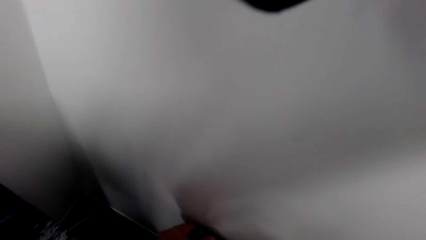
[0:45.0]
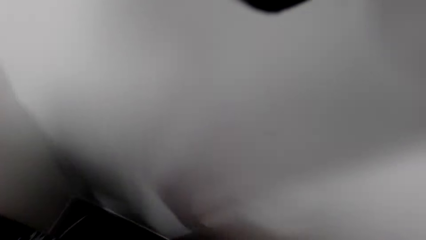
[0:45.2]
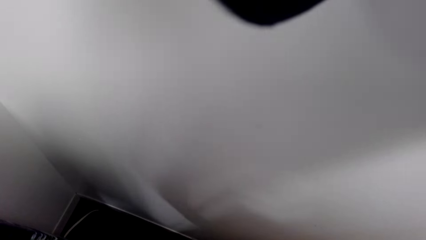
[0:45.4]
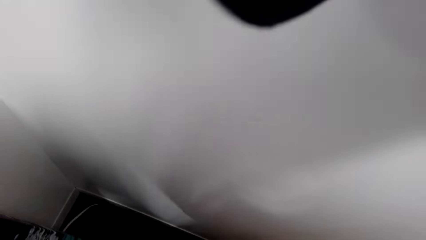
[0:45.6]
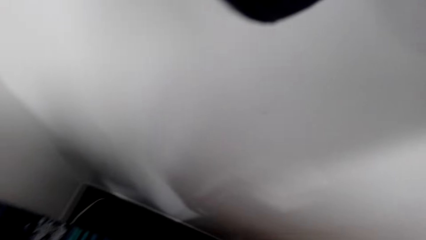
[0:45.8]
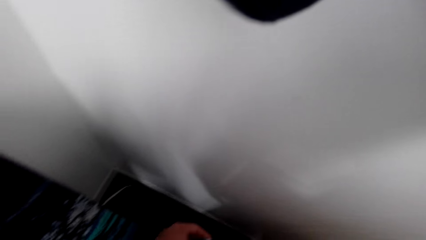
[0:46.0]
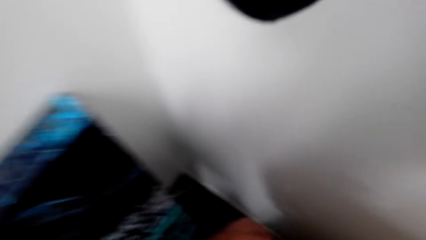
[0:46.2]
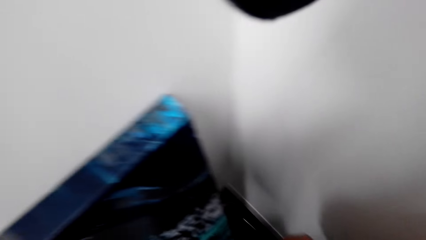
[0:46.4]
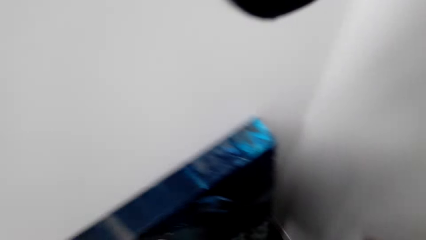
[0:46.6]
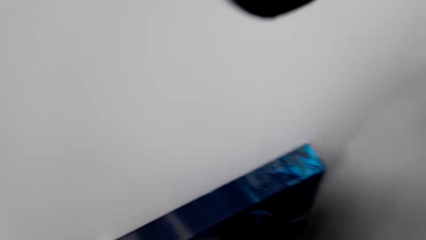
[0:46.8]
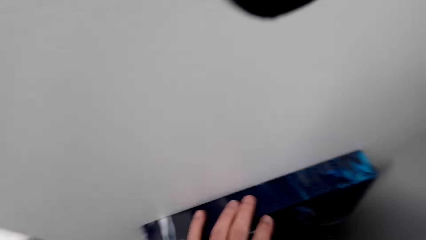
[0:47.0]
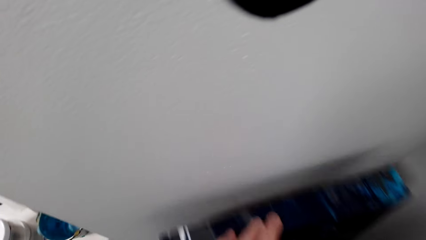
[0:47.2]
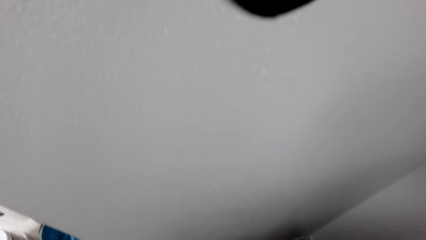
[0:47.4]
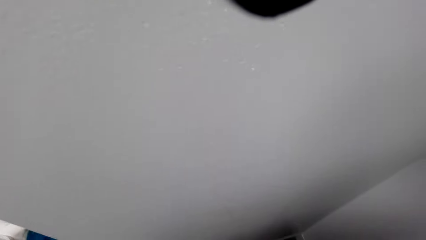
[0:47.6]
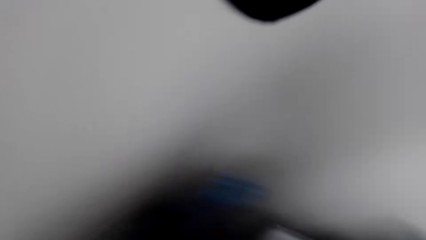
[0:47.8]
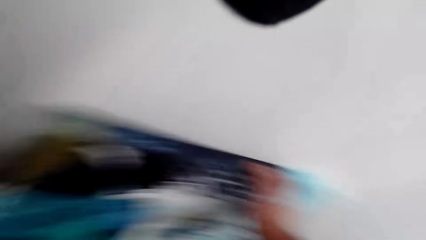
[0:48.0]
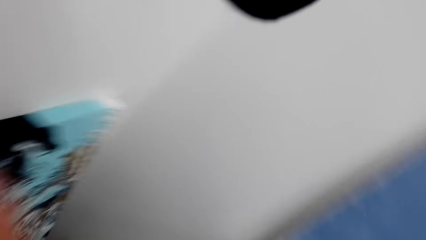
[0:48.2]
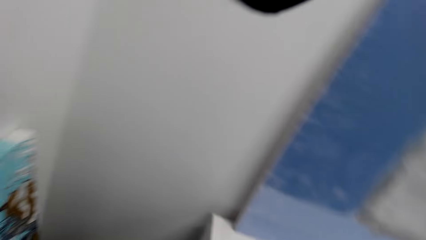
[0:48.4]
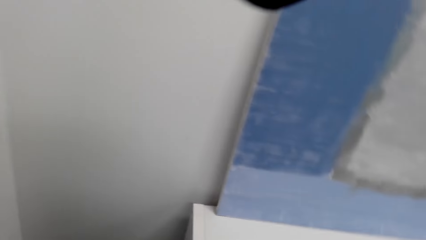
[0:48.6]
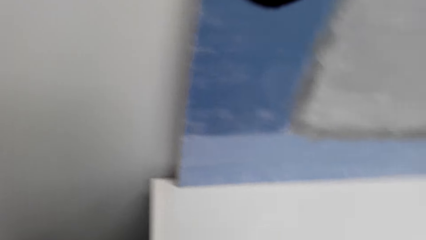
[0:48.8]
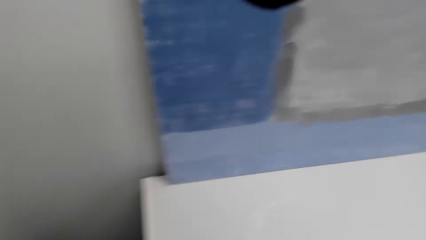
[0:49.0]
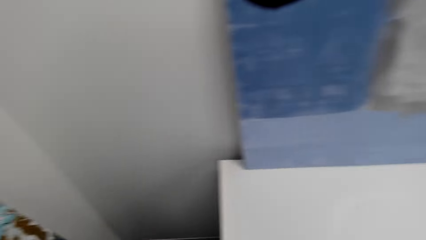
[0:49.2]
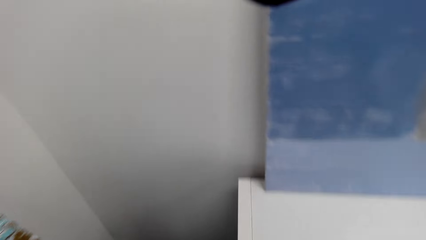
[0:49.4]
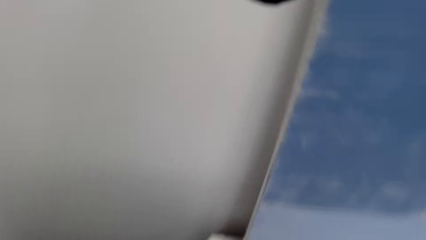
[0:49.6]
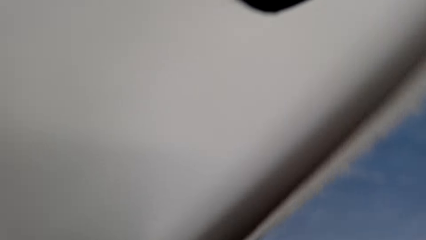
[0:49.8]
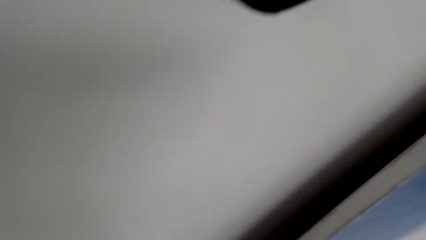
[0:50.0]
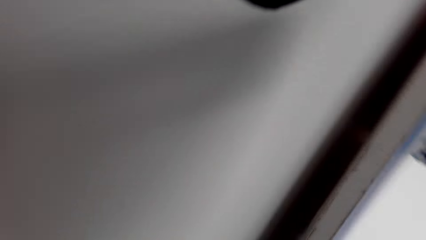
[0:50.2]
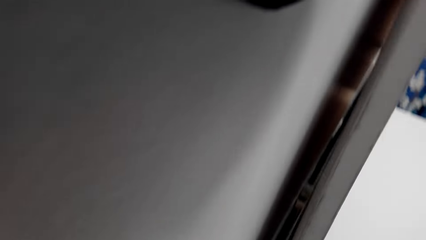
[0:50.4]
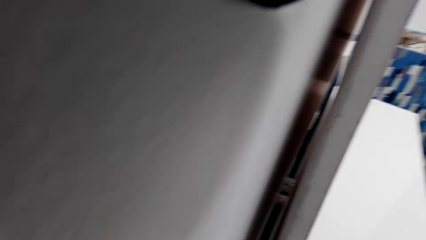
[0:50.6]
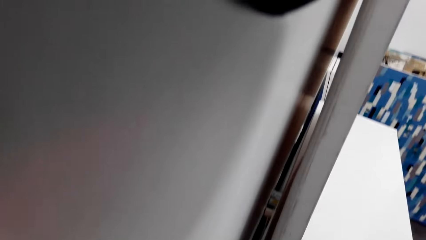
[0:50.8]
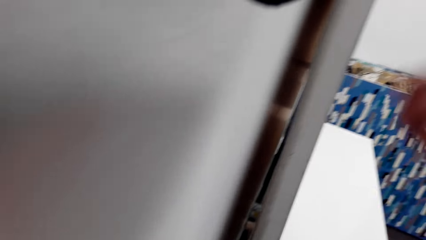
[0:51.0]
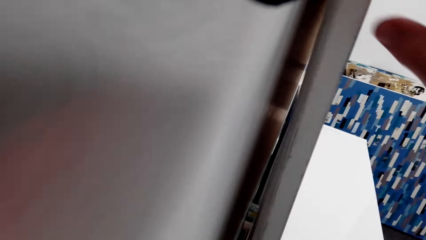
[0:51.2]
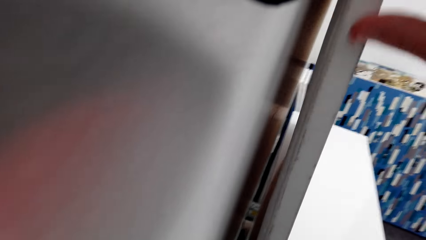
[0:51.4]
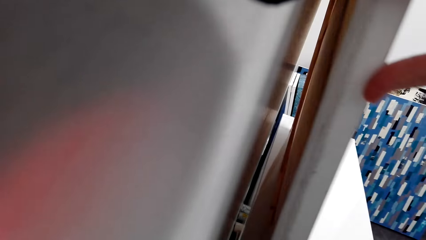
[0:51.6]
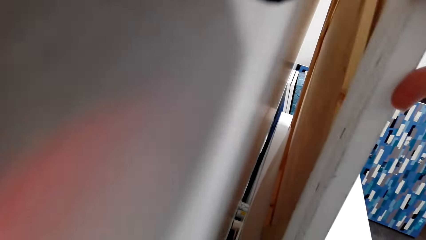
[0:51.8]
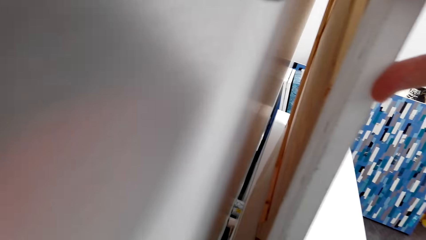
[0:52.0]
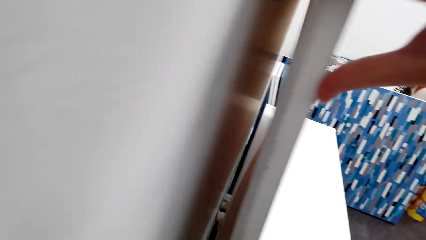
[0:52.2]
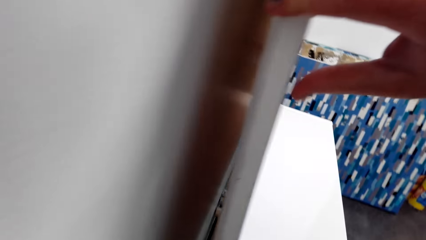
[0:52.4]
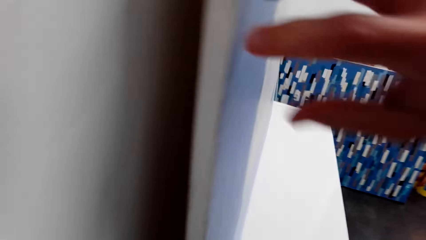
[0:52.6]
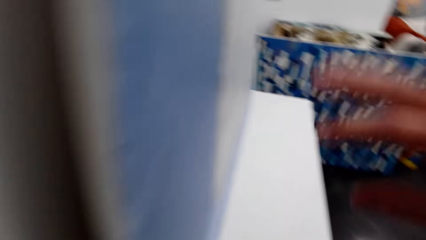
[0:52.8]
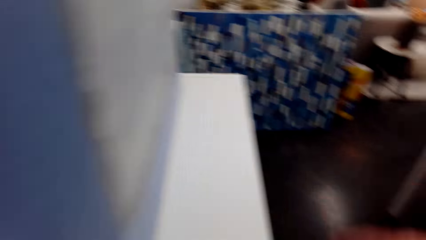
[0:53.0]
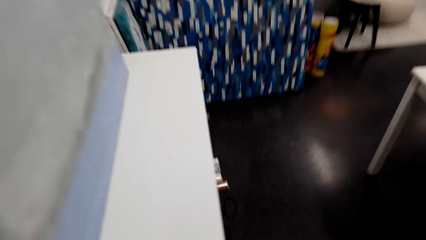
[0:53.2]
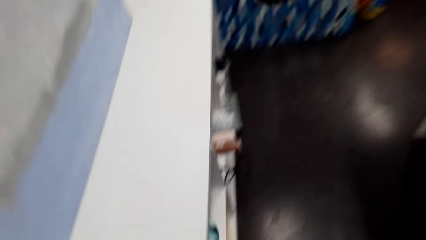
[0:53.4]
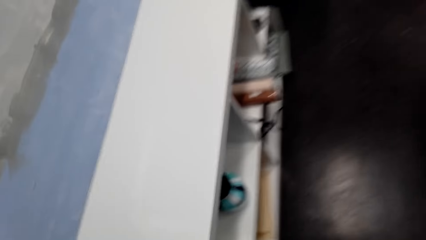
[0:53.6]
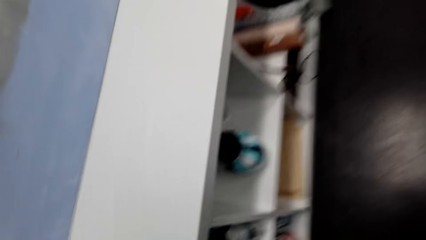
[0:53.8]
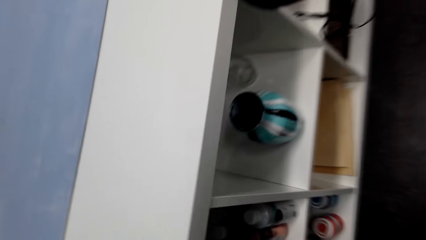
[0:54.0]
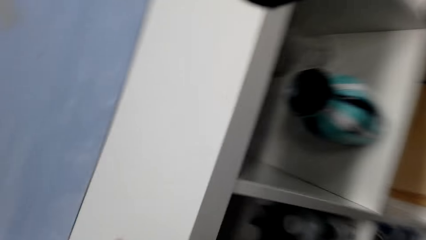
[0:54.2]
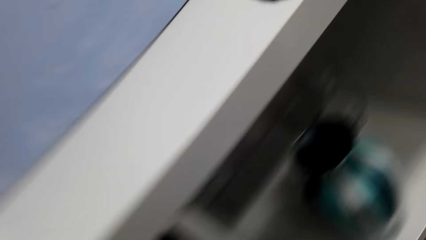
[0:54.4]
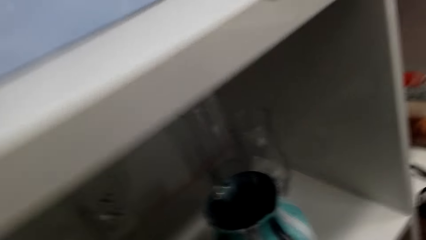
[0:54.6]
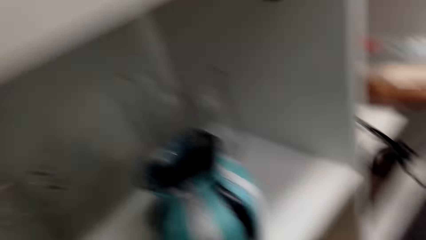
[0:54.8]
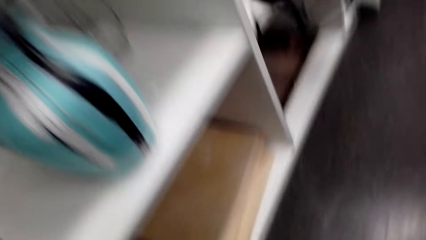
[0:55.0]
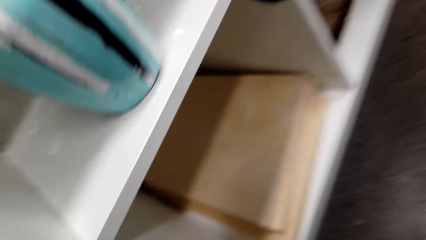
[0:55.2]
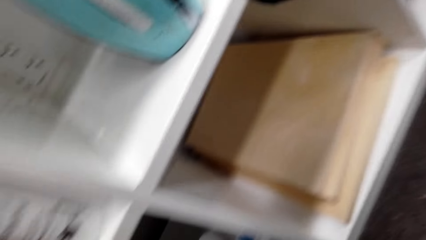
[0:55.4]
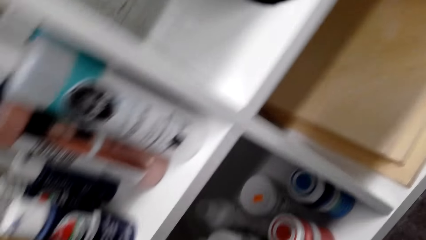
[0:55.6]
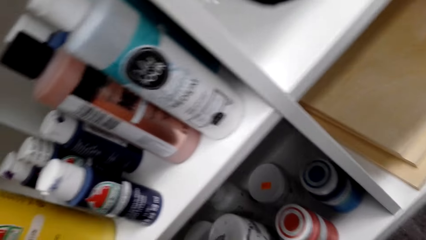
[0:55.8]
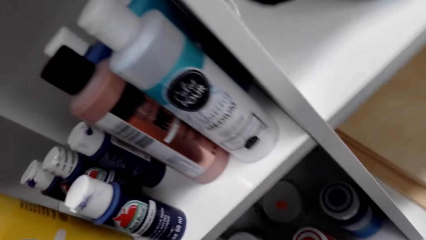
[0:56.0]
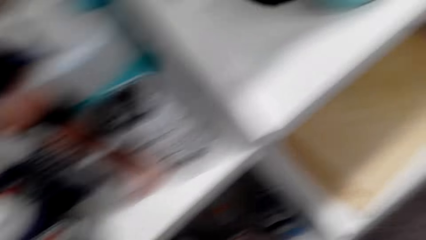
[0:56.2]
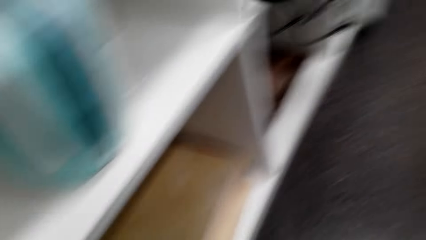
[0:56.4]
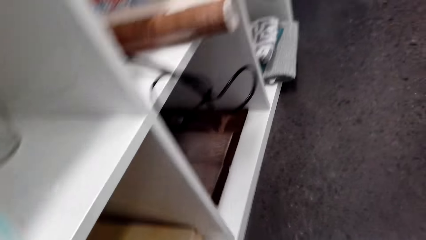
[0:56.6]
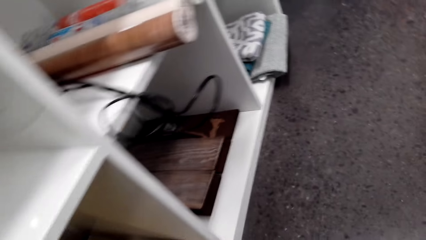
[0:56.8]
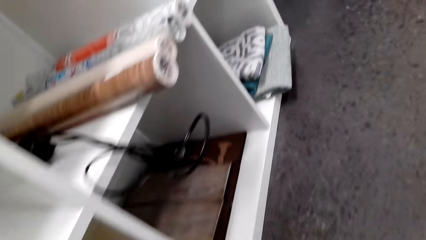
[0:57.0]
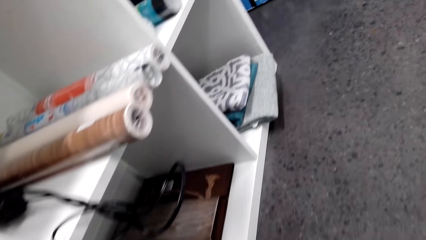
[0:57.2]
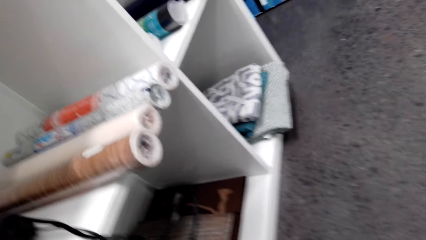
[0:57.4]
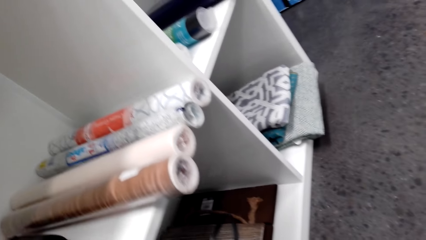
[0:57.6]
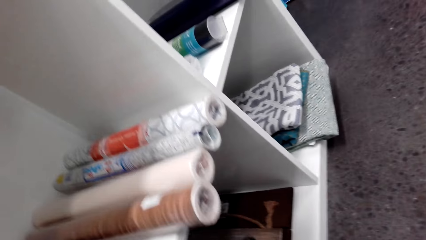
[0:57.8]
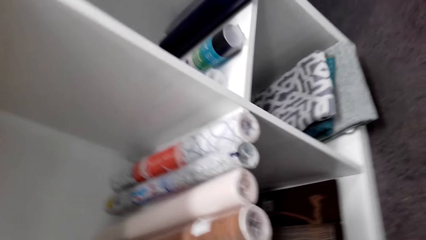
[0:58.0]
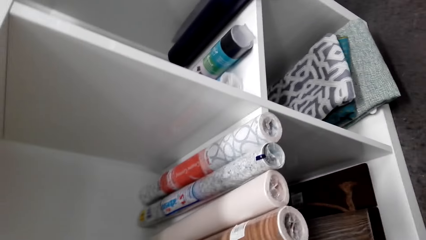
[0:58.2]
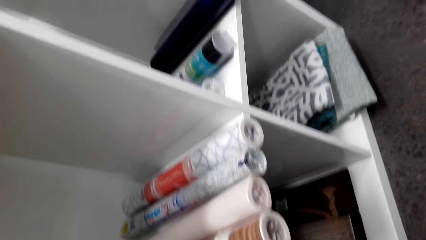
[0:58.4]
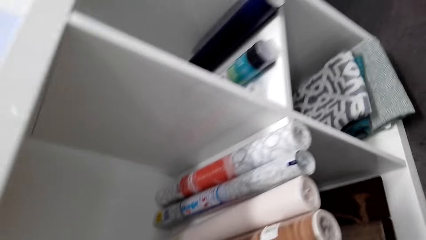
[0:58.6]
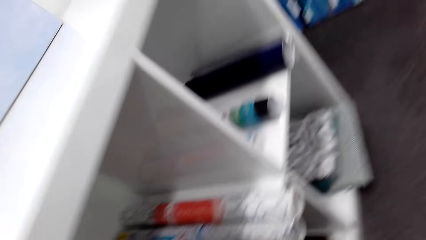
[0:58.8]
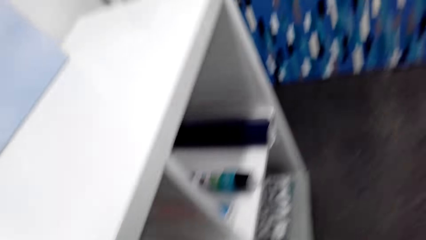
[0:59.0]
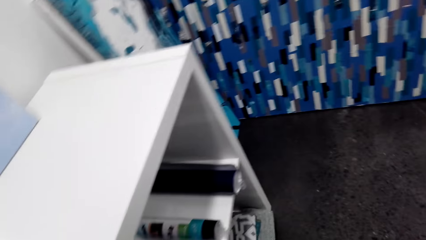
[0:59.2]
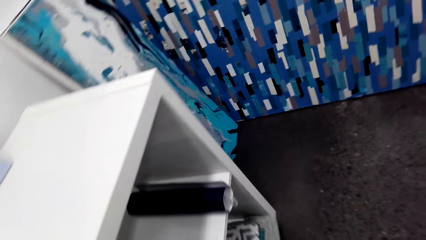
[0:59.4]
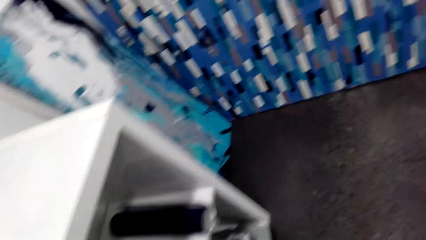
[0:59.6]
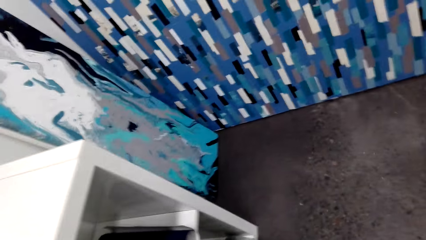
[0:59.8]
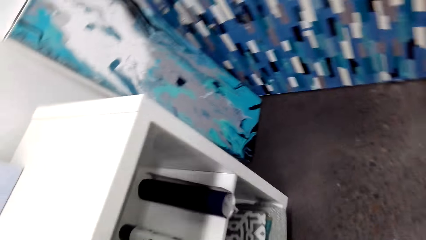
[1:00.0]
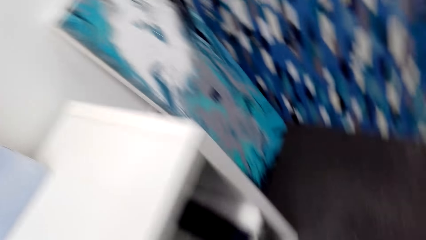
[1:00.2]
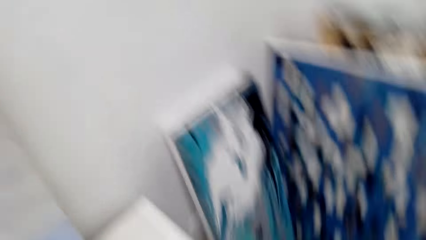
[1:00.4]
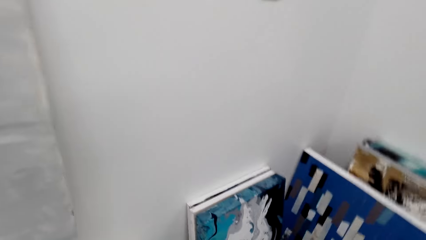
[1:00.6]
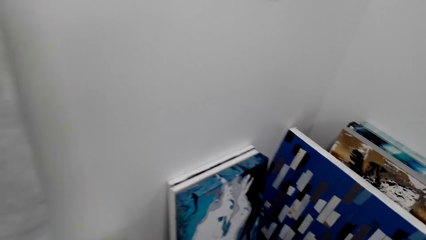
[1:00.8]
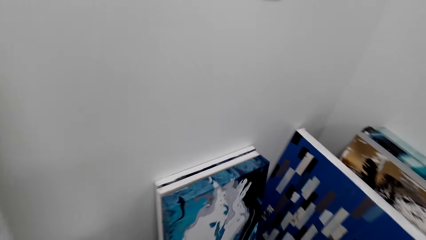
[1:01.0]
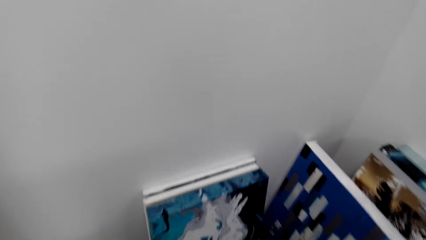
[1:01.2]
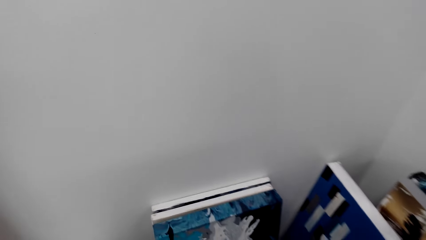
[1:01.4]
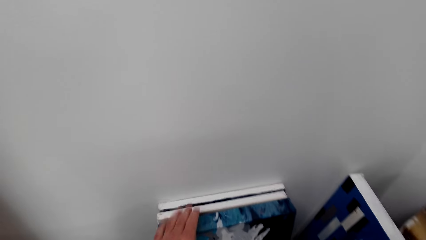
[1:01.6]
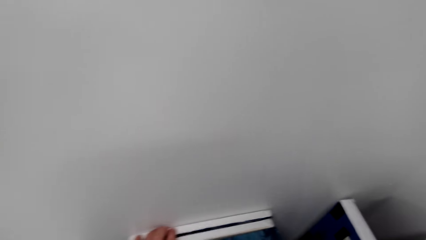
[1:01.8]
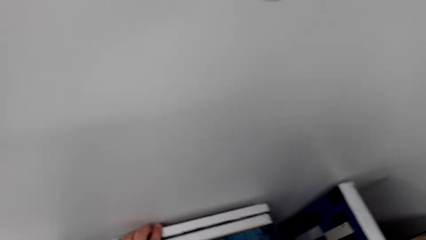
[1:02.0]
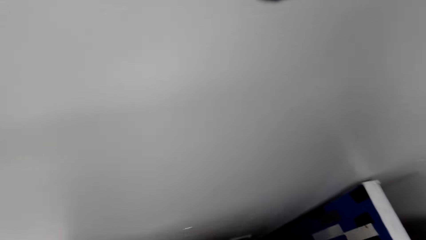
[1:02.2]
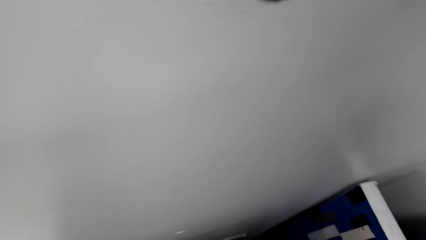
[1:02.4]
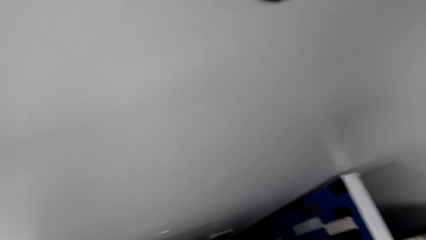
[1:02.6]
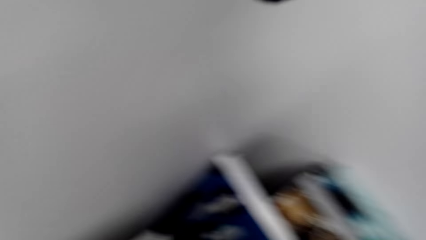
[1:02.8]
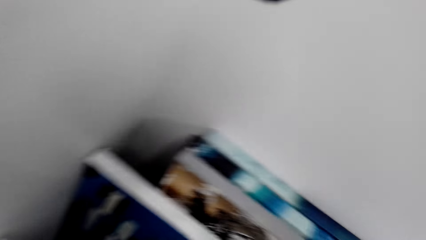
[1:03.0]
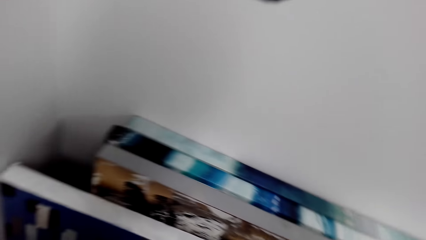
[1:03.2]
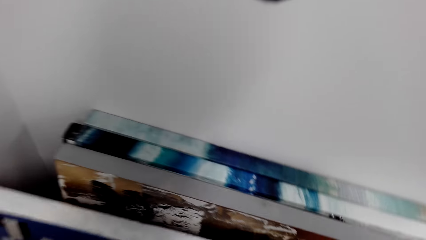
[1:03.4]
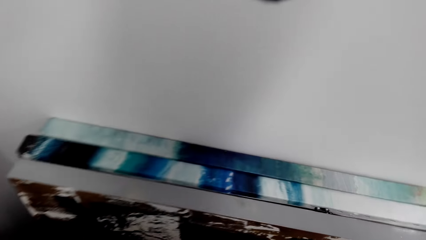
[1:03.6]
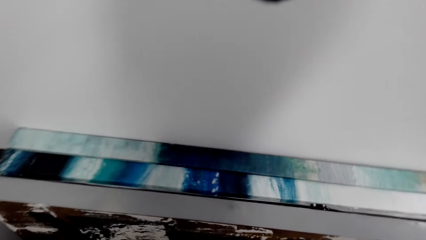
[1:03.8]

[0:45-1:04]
The camera wearer looks at the decoration. They look at the cabinet. They look behind the decoration and touch the paintings. They look at the cabinet. They look around the room. They look at the cabinet. They pick up the decoration. They touch the paintings.
